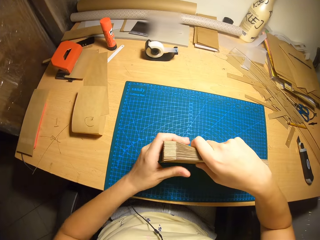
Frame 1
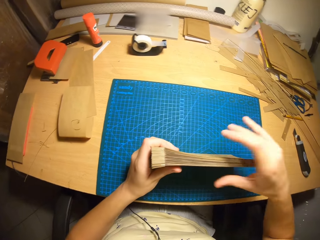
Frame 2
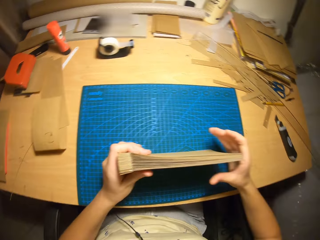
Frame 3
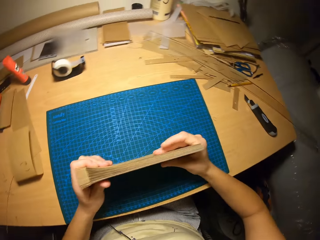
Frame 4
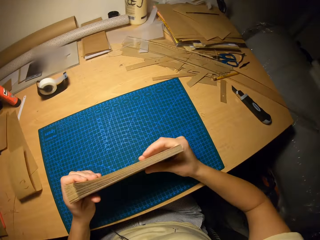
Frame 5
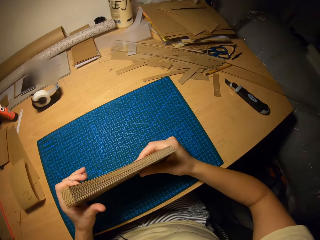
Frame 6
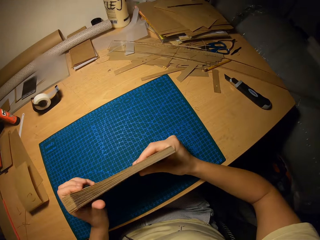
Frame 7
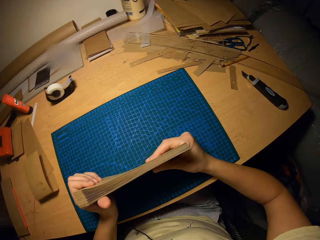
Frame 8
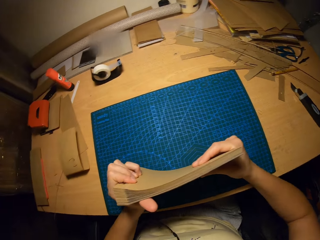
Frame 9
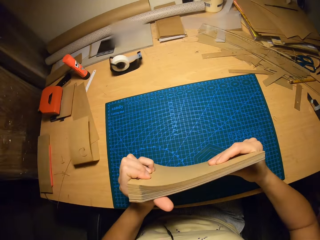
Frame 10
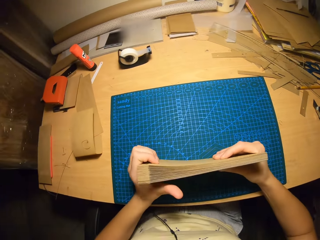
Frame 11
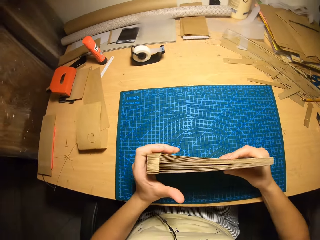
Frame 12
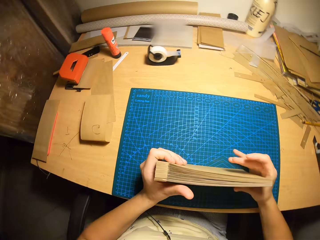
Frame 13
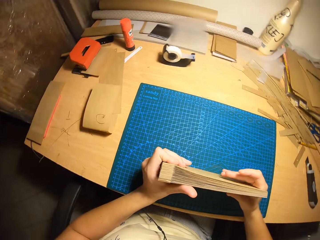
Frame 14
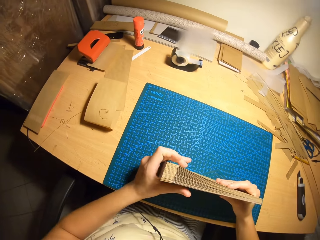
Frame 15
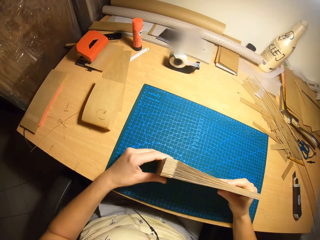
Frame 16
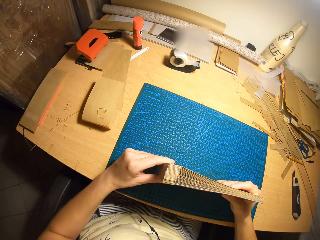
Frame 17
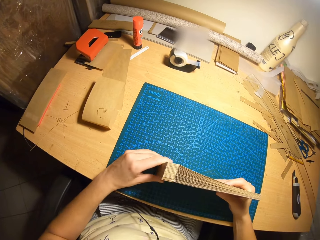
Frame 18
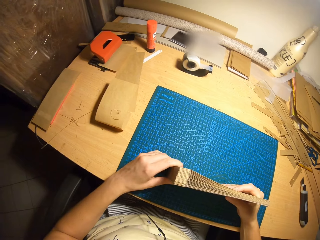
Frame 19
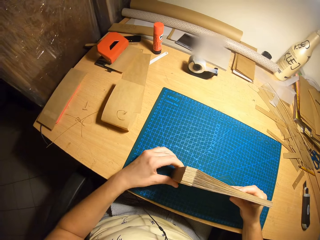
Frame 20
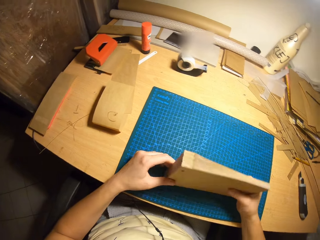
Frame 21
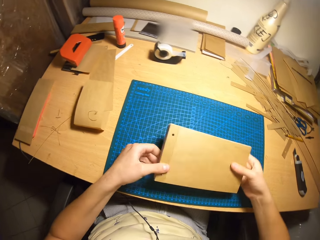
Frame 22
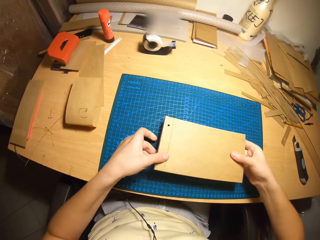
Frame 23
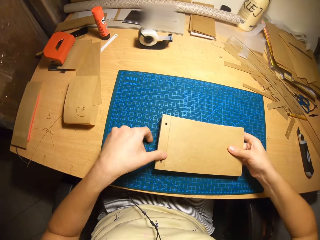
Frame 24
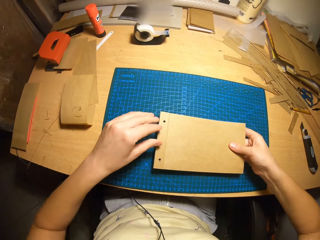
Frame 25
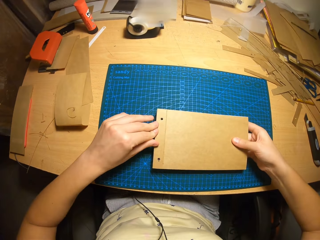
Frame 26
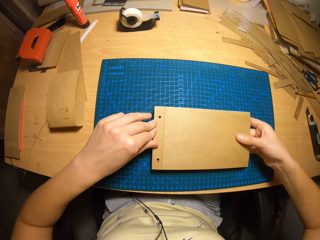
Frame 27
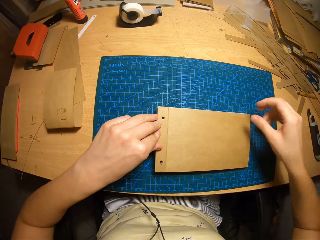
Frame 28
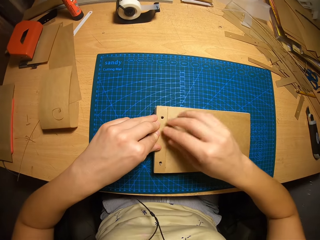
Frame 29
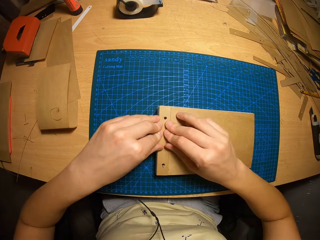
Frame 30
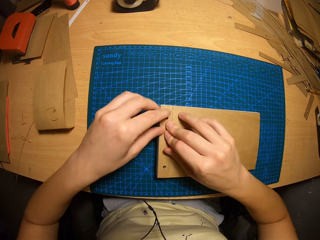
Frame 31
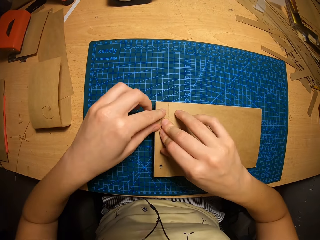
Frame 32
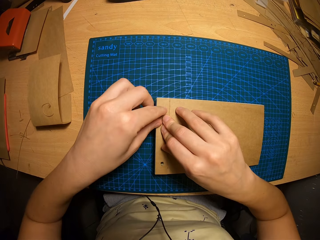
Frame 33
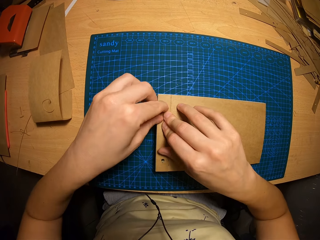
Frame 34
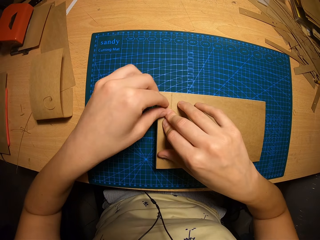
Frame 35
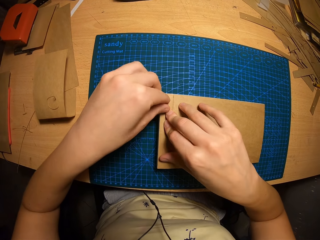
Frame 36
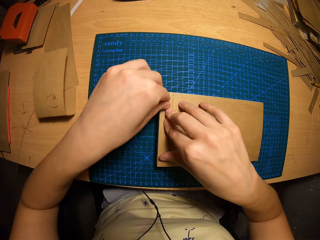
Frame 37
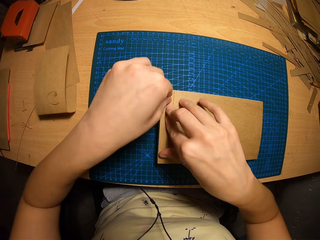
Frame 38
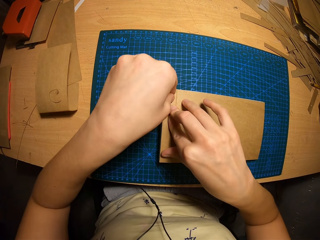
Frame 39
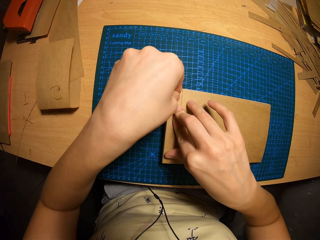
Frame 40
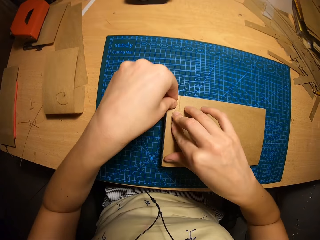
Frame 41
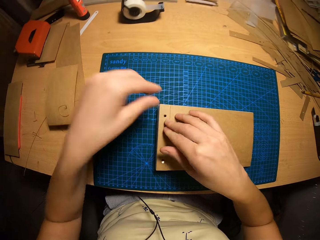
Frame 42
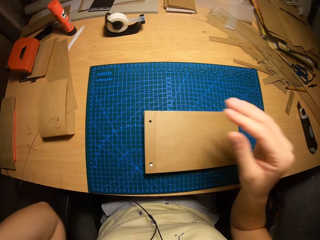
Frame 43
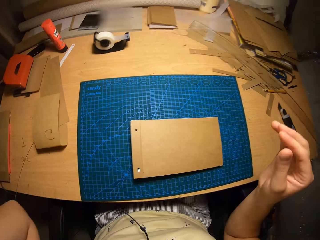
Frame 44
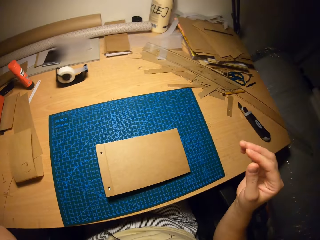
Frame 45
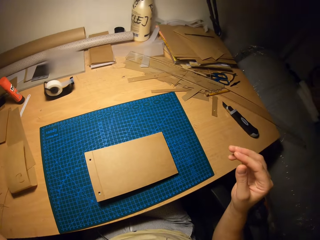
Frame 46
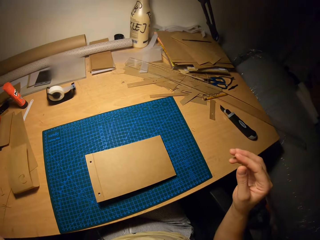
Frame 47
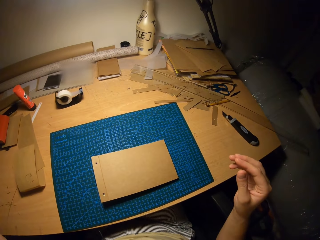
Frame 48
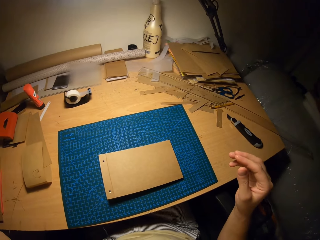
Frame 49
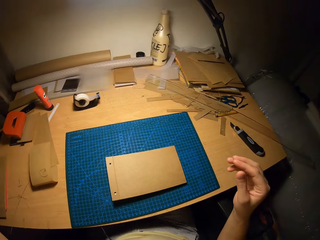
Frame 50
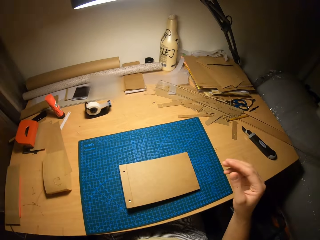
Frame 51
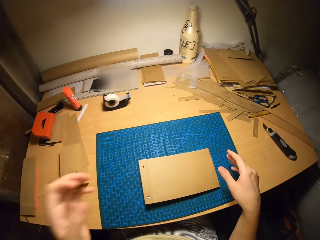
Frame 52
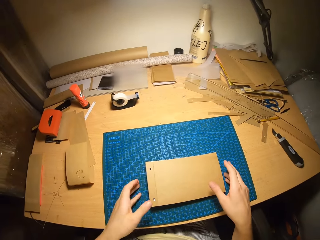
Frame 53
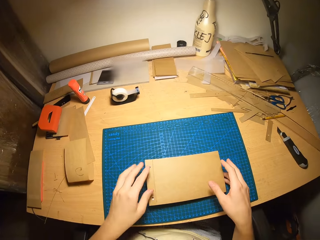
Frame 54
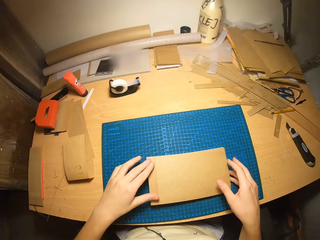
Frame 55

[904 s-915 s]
The camera wearer arranges cards and PVC paper in his hands. He adjusts the edges of the card.

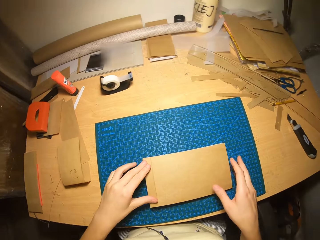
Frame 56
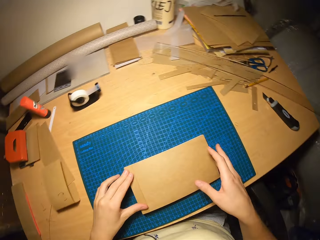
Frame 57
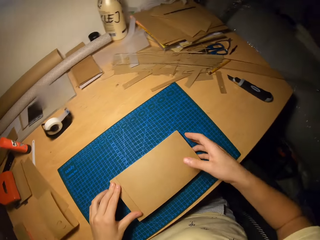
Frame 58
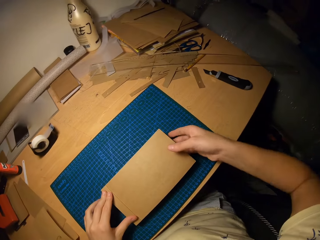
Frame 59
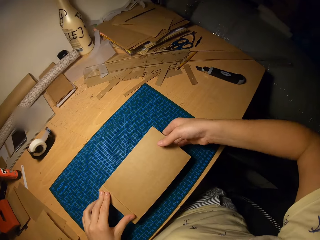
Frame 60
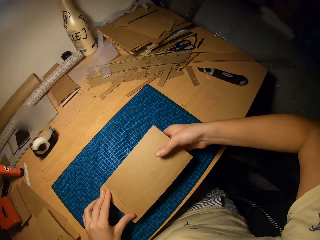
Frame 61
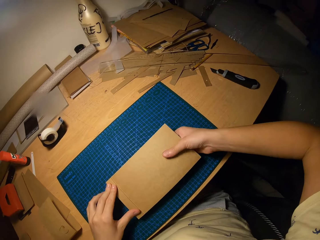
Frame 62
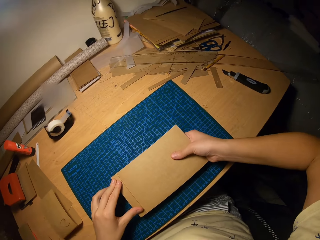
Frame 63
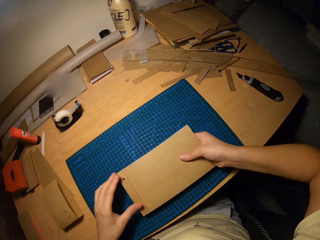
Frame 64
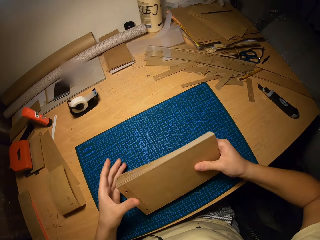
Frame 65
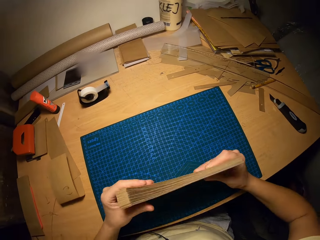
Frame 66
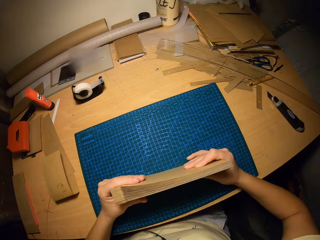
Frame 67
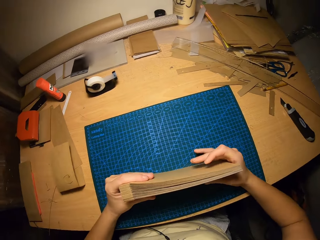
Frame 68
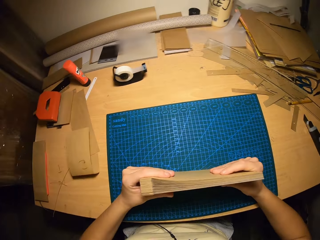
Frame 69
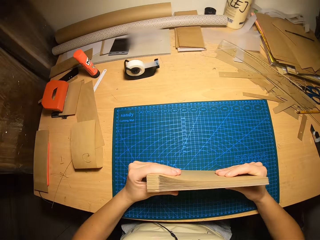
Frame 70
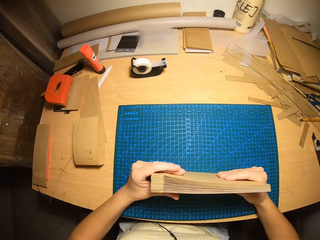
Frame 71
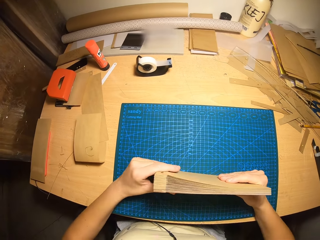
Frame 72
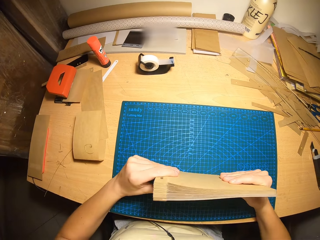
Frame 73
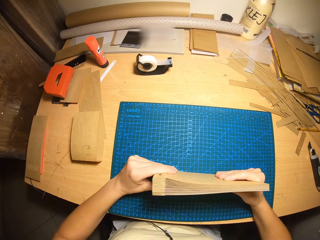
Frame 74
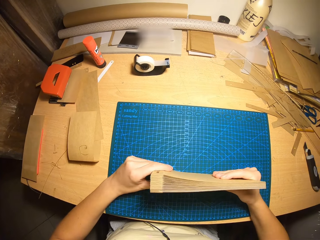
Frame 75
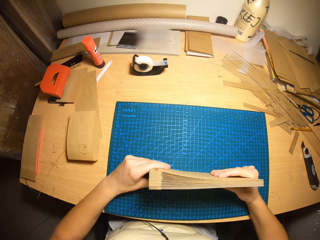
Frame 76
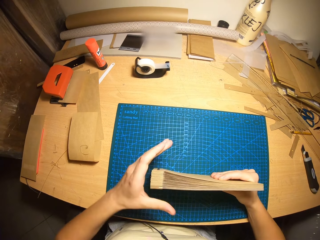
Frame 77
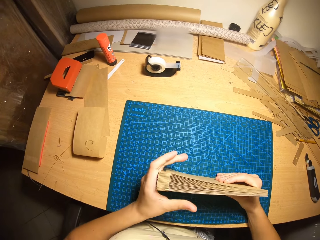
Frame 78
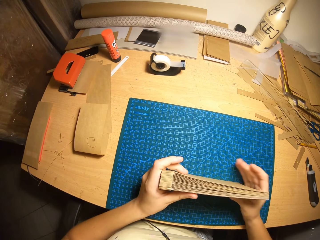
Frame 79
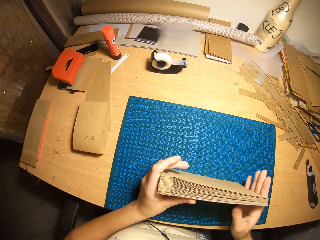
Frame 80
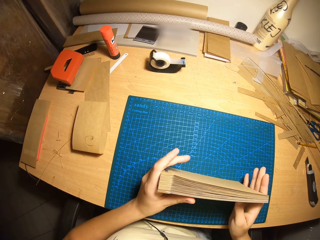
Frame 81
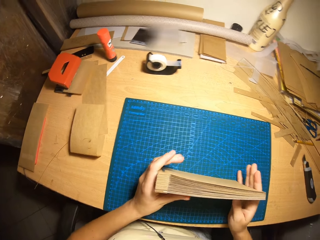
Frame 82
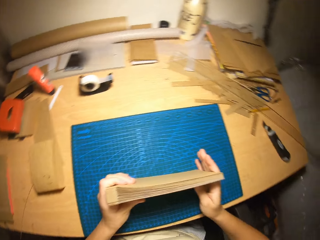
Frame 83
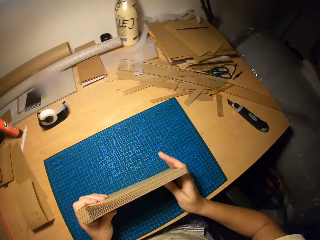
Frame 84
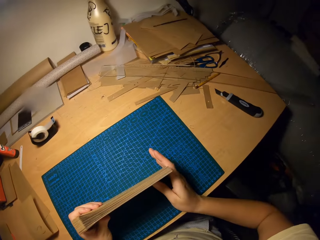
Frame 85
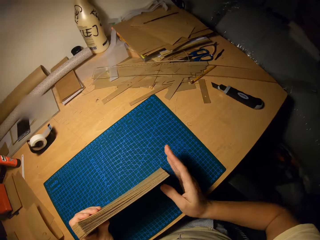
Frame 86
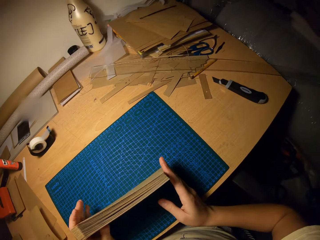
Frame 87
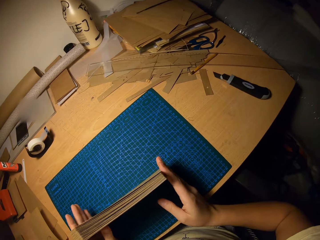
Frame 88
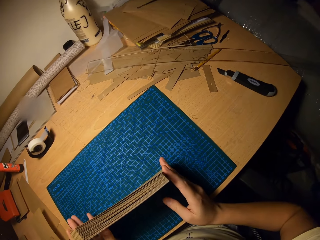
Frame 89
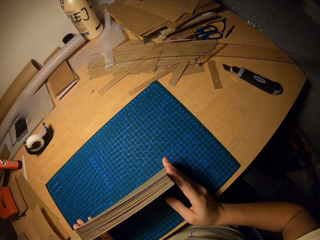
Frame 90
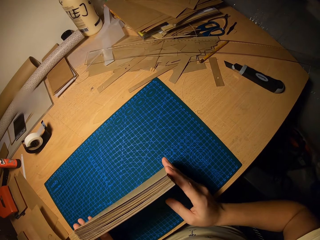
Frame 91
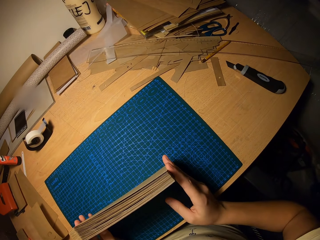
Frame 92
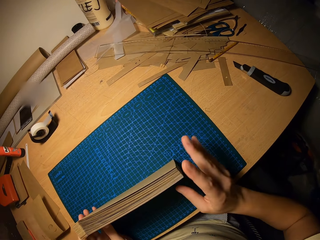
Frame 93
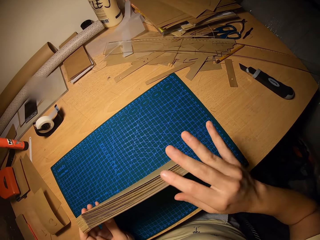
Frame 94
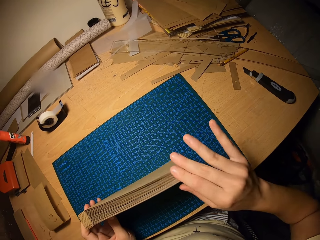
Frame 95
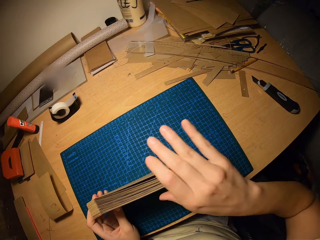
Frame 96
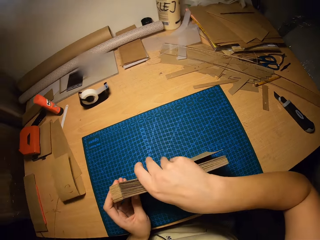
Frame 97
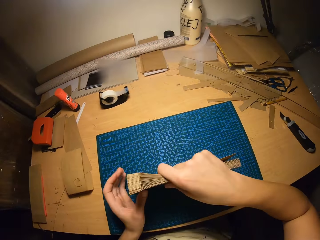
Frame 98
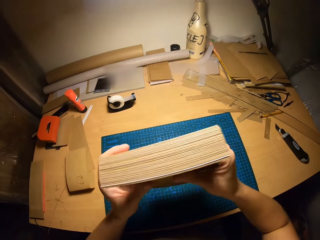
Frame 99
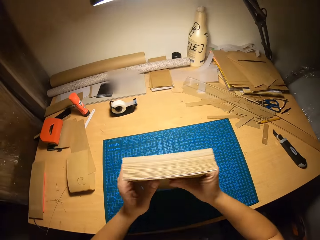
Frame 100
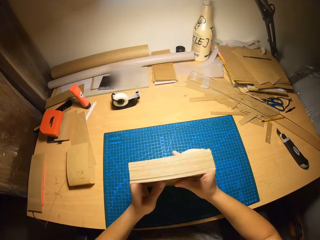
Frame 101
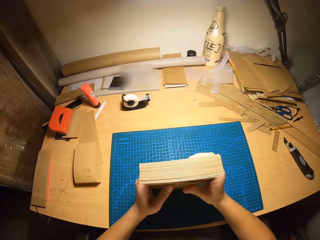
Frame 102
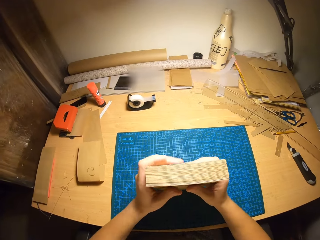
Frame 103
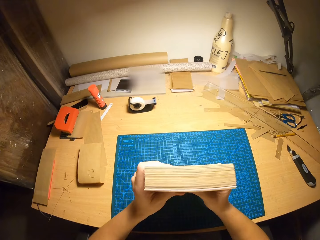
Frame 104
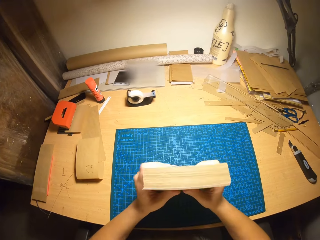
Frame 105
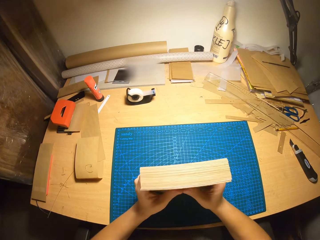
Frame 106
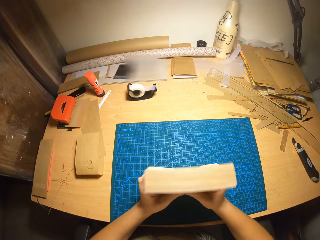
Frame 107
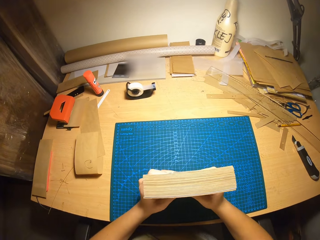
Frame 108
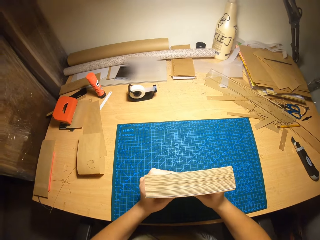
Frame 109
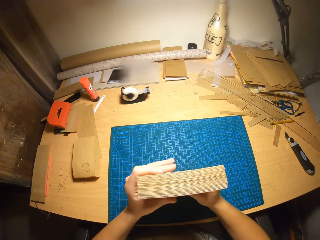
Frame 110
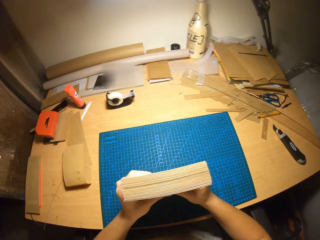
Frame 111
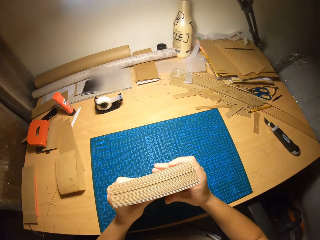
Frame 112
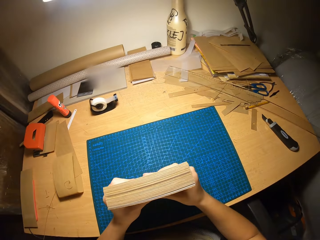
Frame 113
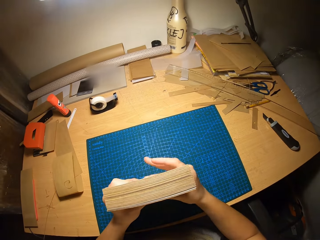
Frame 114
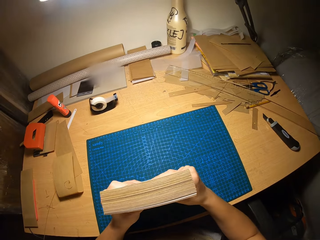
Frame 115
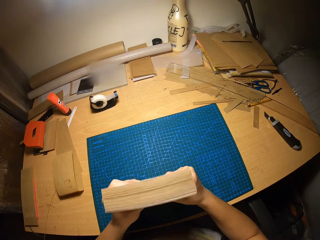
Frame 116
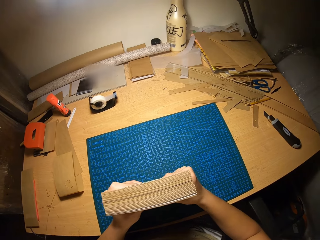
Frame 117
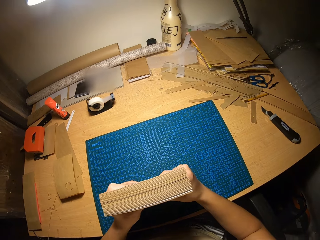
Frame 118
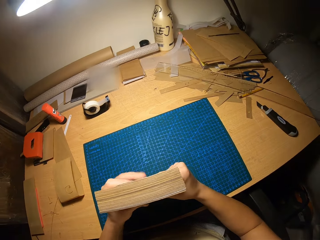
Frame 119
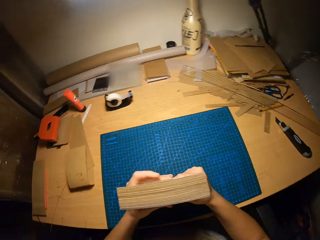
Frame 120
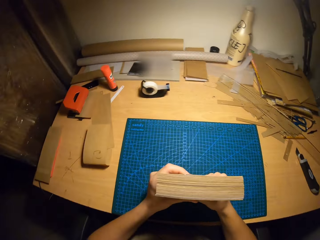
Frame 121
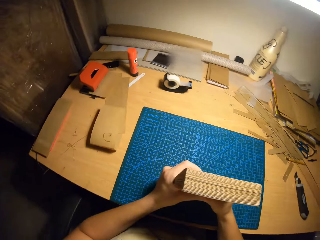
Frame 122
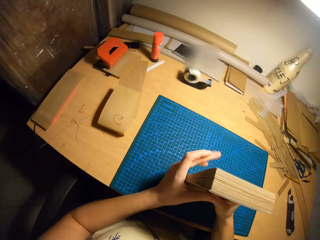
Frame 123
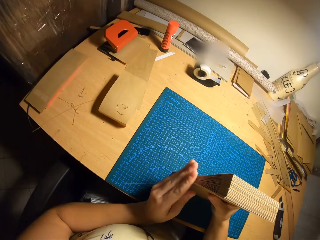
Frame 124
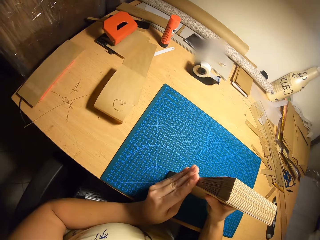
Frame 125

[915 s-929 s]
The camera wearer arranges the cards and PVC paper in his hand as he flips them.
